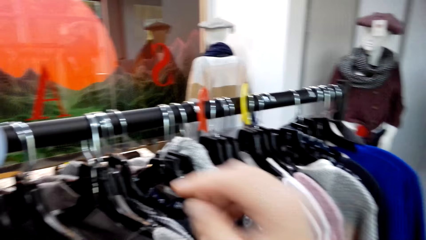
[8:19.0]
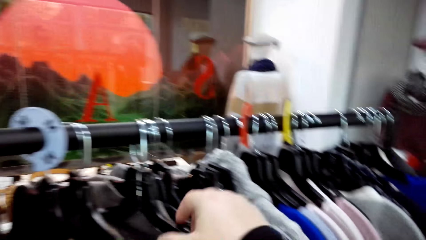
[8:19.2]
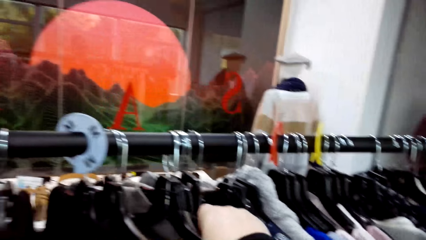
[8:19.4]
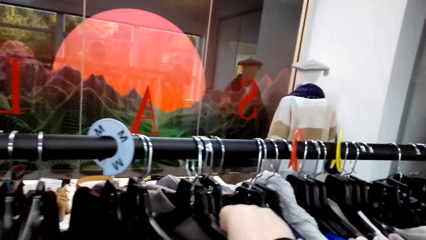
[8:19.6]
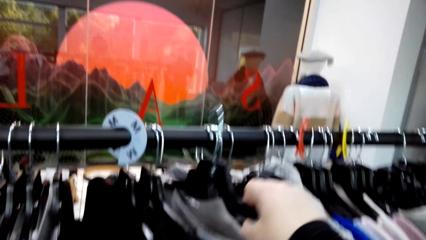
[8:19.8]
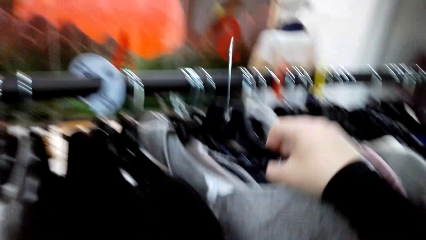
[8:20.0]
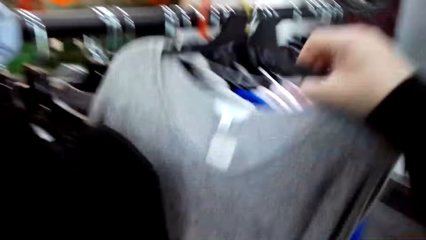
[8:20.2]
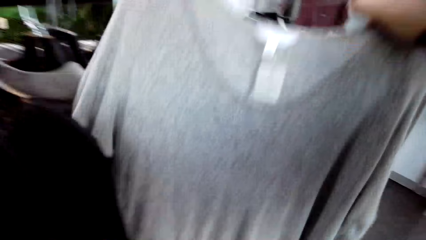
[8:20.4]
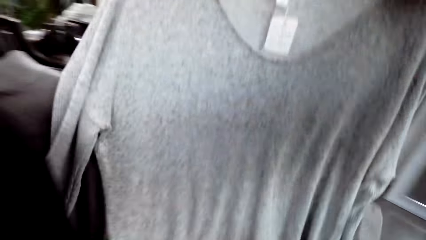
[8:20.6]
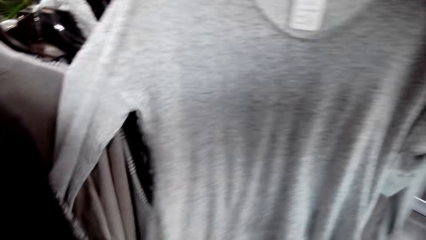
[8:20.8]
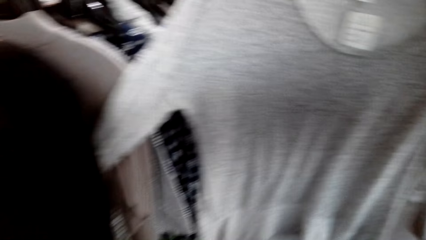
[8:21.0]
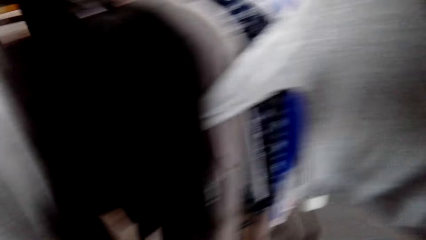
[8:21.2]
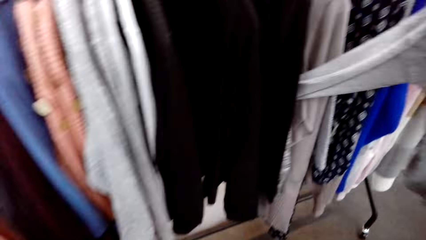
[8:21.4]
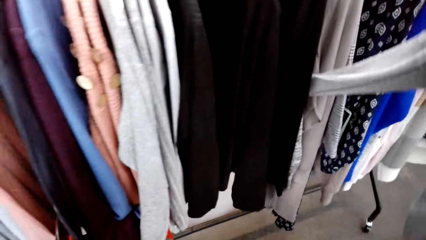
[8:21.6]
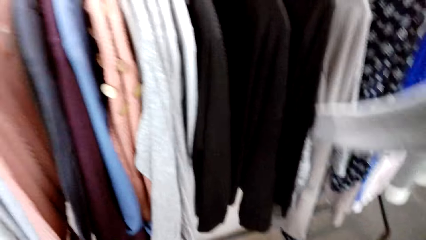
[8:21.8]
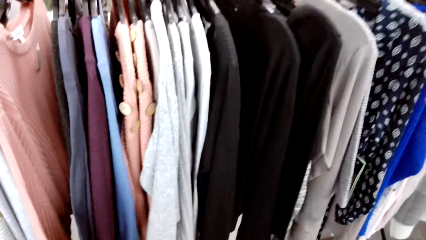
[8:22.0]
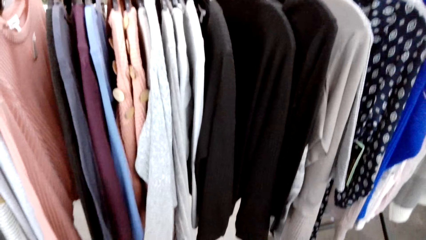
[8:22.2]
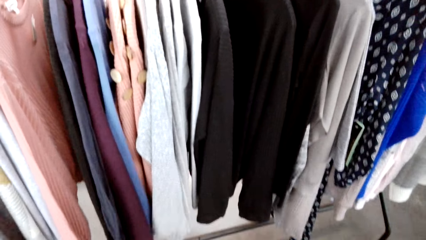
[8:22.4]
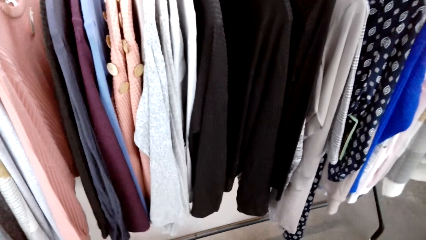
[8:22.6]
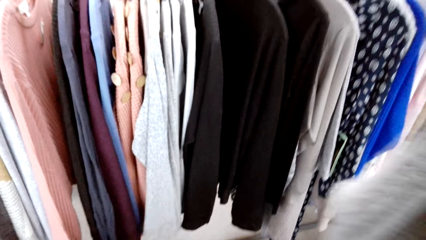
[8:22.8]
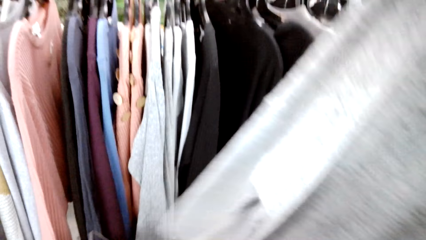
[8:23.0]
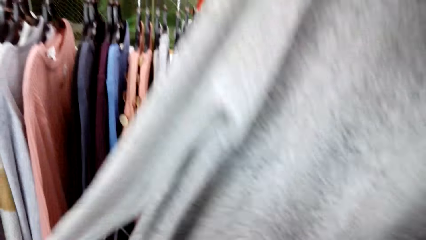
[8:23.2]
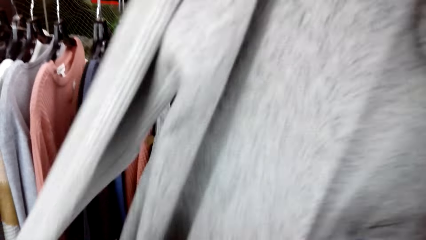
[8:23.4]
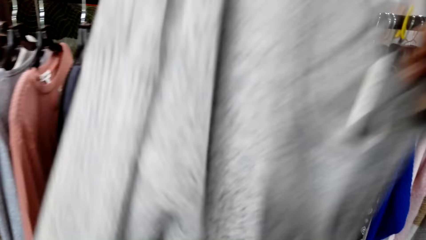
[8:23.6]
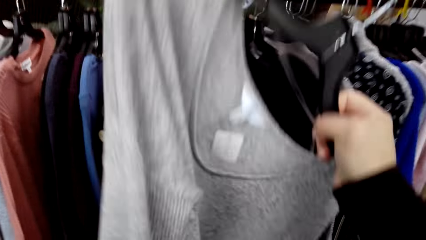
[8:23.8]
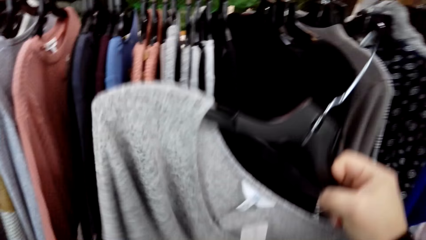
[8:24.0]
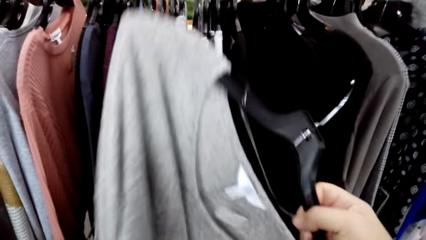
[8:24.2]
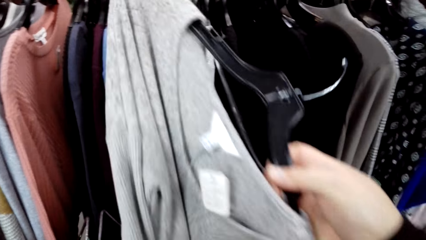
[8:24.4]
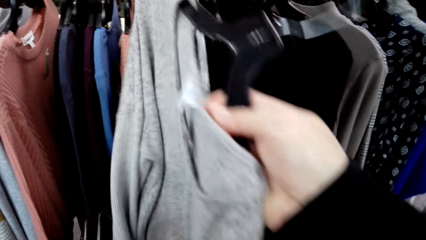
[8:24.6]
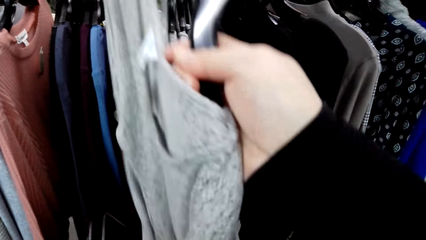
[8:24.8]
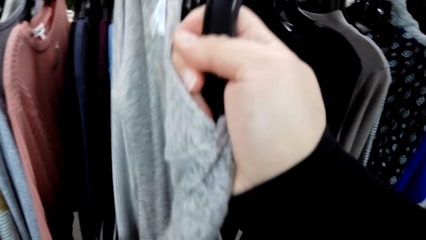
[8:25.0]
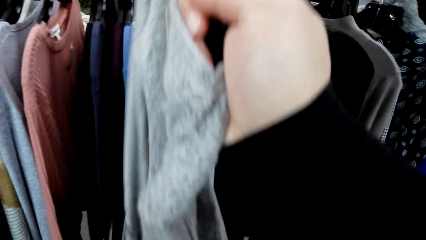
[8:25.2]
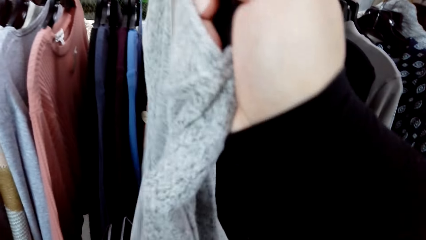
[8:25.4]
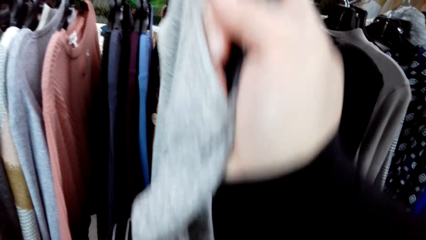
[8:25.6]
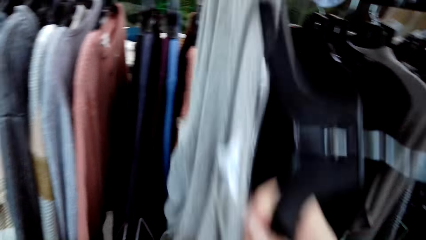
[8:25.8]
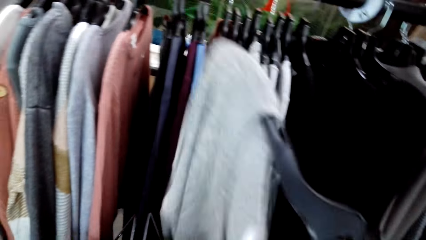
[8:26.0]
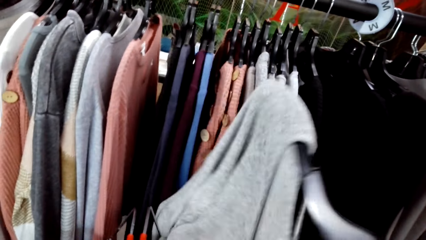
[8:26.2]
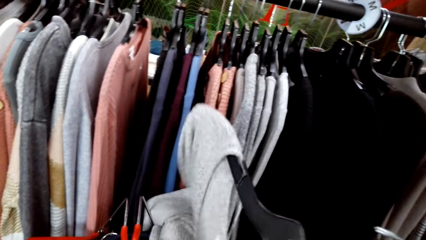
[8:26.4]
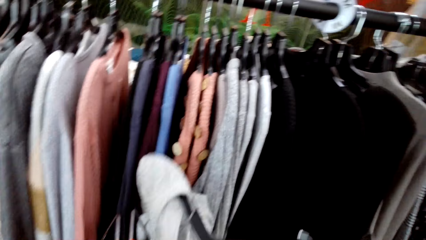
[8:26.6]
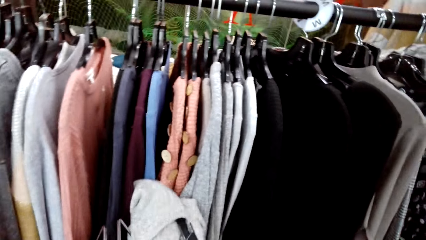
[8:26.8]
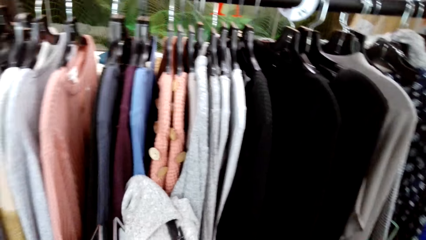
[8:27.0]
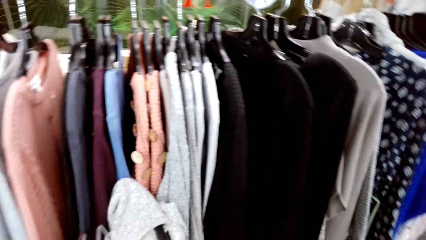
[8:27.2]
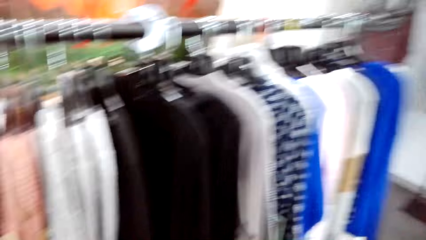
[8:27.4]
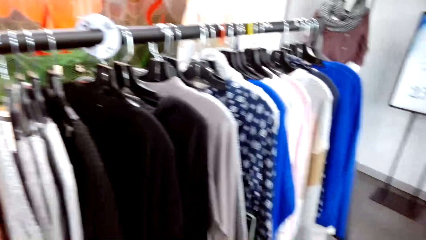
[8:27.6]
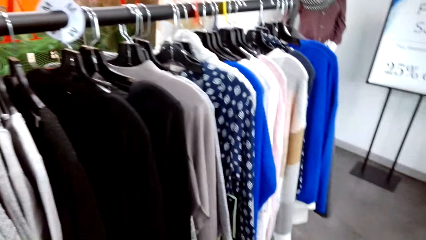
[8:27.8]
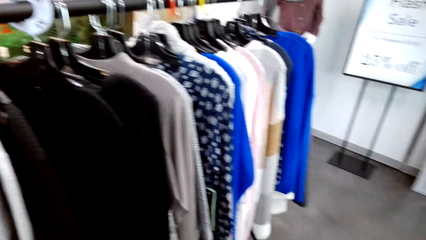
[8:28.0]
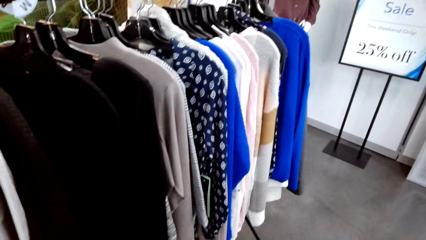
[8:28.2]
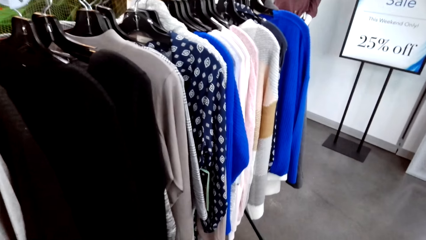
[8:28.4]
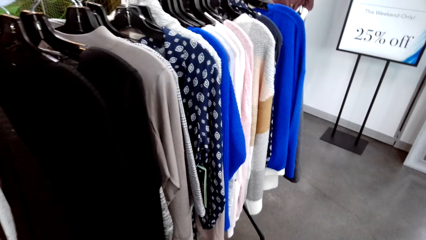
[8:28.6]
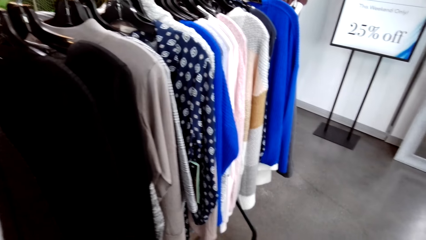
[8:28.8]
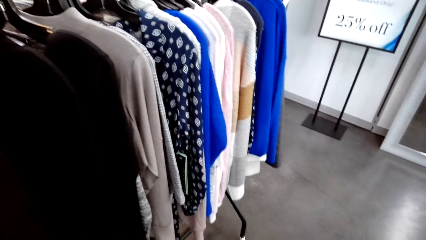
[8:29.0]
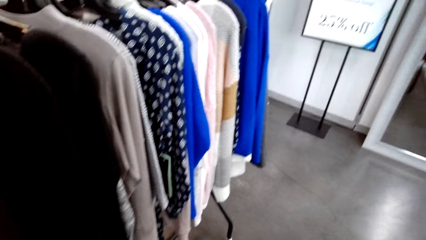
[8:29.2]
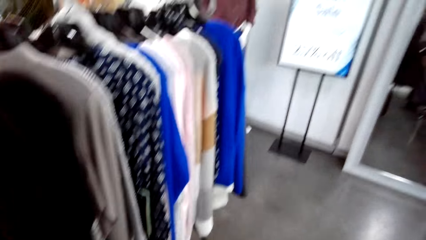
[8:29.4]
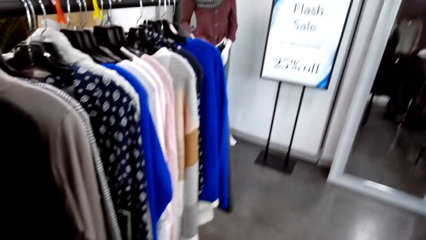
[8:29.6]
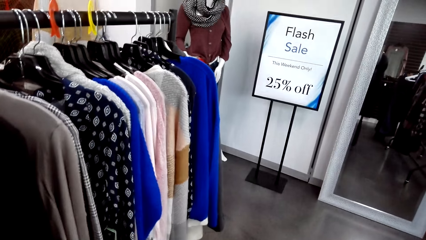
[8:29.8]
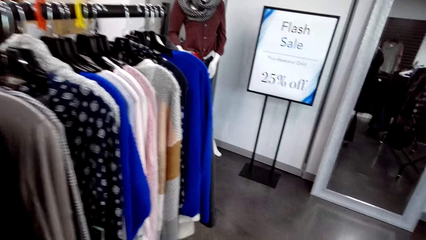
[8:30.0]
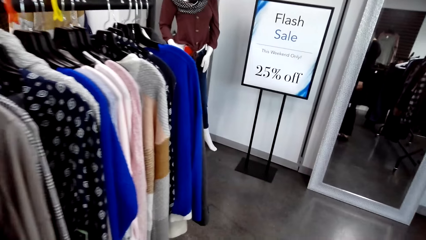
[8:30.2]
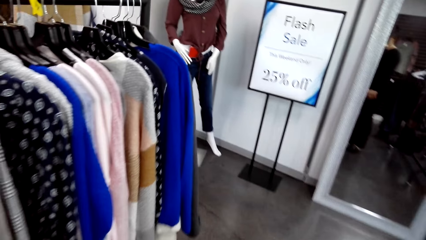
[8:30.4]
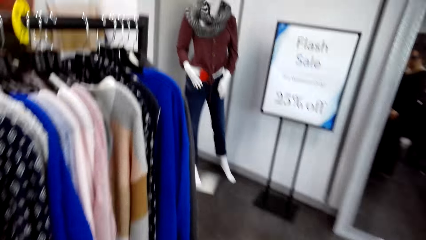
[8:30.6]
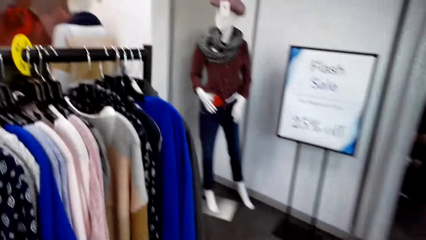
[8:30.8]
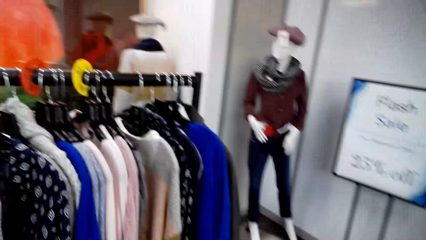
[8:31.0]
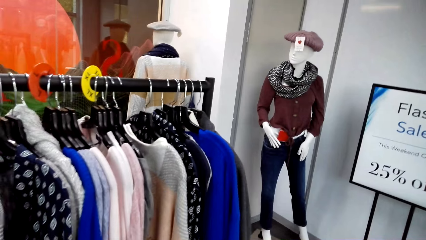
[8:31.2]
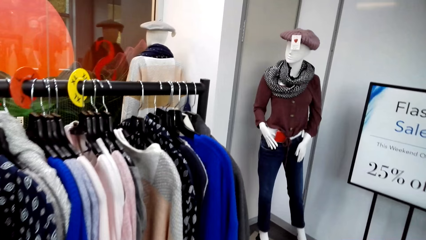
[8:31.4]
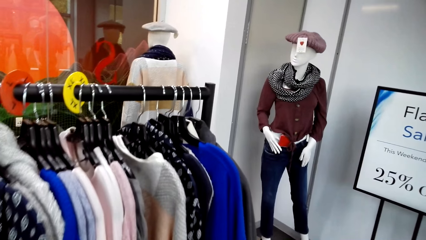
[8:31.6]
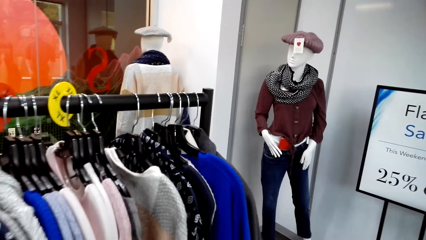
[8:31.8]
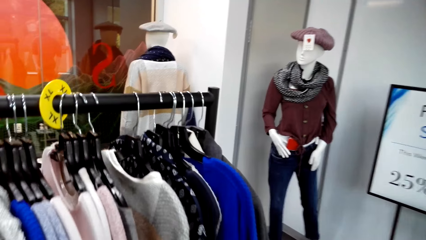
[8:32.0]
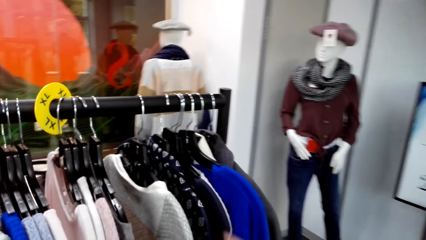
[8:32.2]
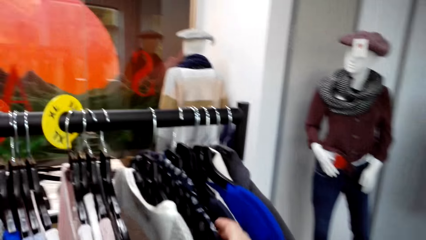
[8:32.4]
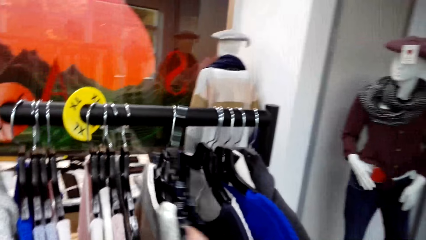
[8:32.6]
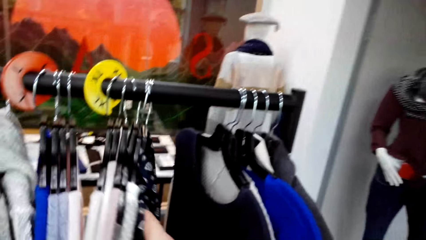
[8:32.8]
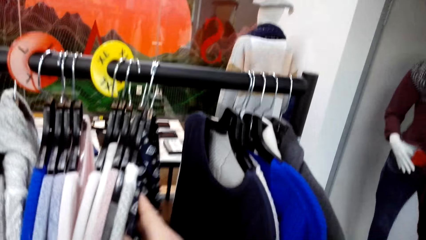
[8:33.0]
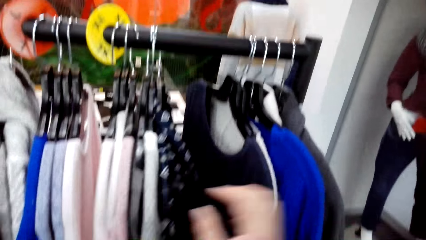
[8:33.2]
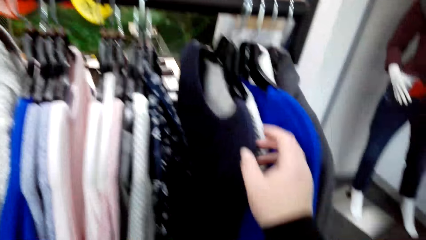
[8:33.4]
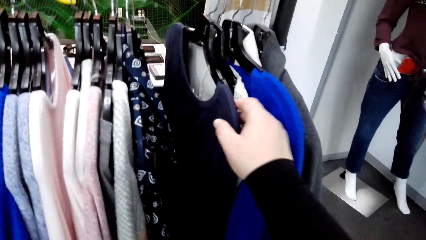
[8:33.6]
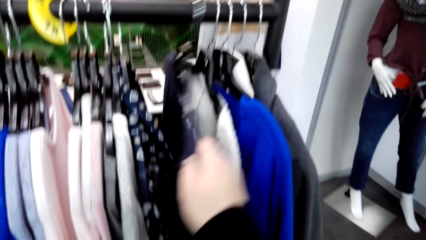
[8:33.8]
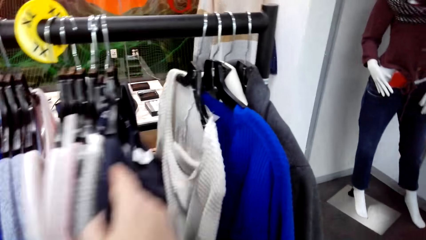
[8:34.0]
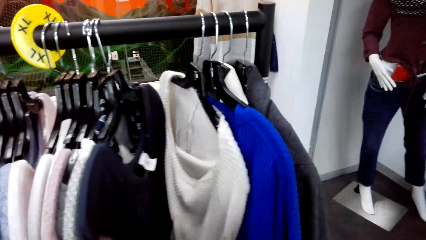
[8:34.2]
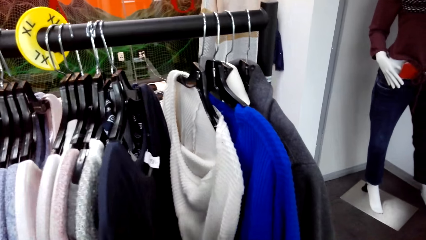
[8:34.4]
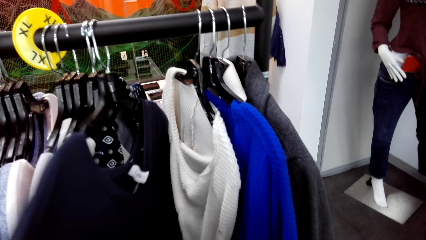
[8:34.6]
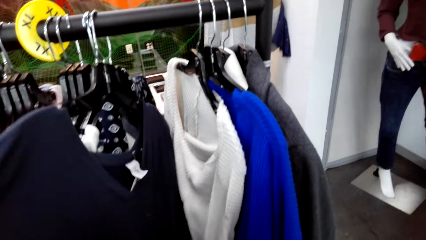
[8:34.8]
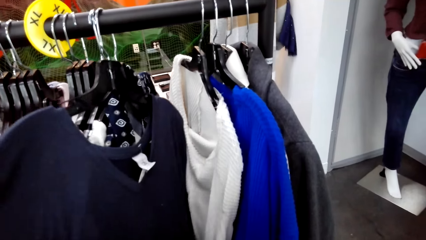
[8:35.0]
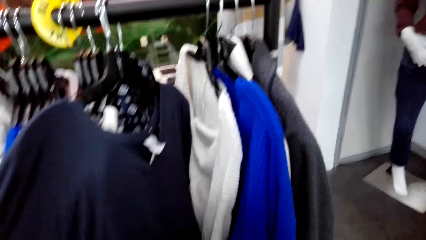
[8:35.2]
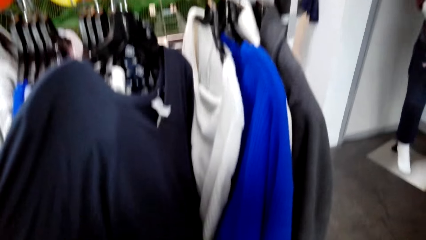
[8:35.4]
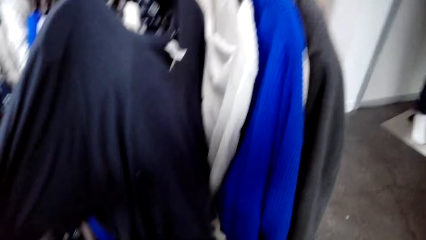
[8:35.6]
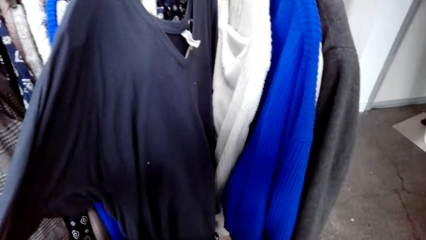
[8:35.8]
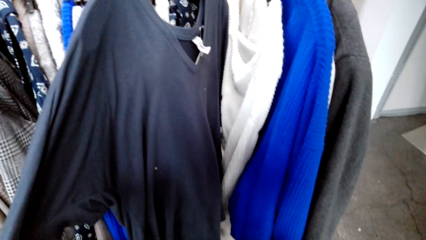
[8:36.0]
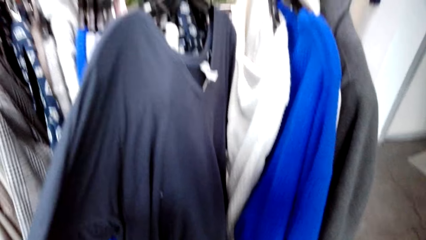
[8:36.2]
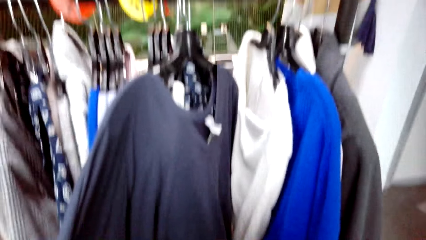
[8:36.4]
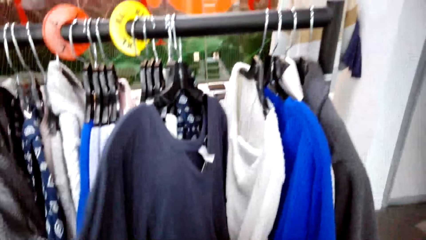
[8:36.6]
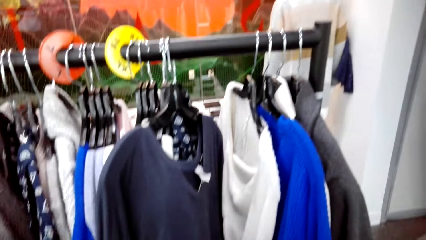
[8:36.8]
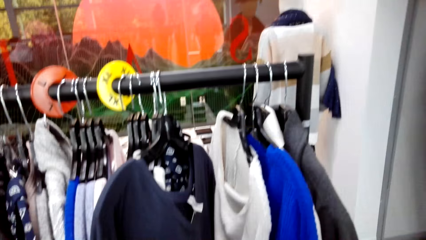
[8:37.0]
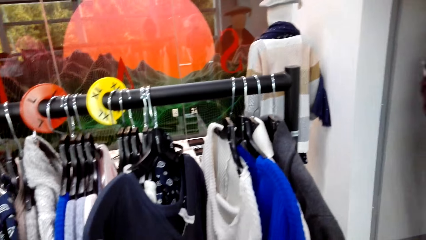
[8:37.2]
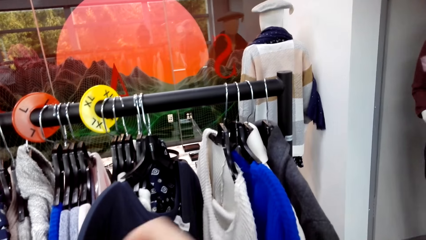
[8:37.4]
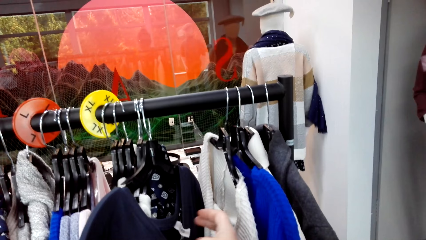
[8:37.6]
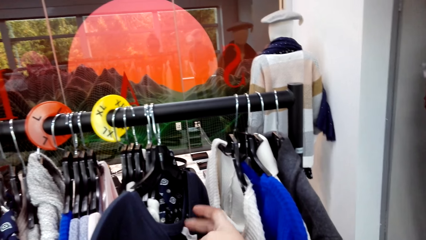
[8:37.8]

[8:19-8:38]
The camera wearer holds the cloth. They hold the cloth. They move the clothes. They walk in the clothes shop. They move clothes on the clothes hanging rod.
